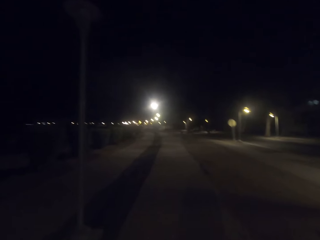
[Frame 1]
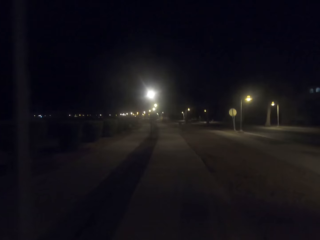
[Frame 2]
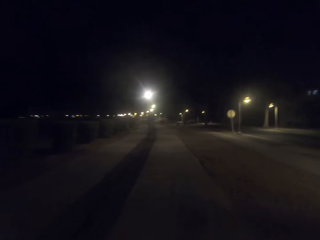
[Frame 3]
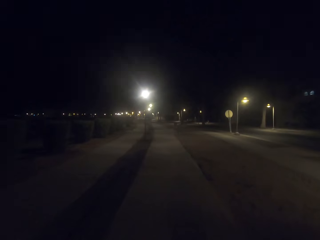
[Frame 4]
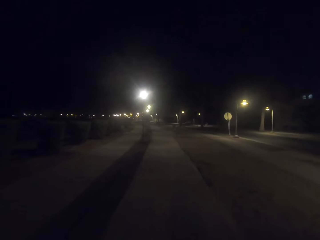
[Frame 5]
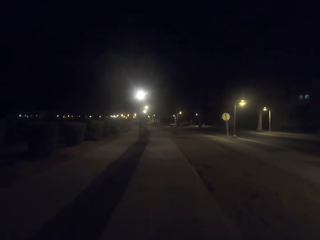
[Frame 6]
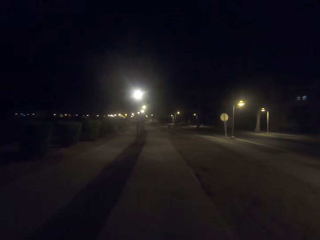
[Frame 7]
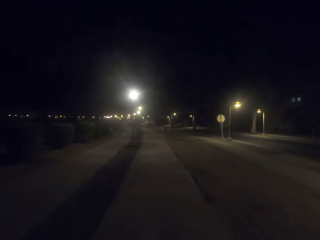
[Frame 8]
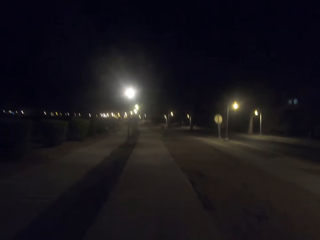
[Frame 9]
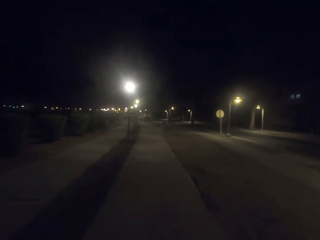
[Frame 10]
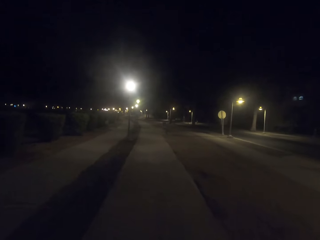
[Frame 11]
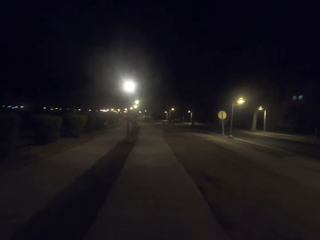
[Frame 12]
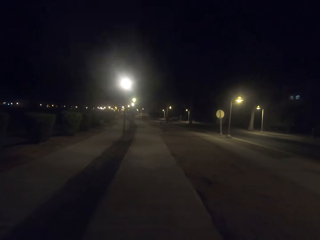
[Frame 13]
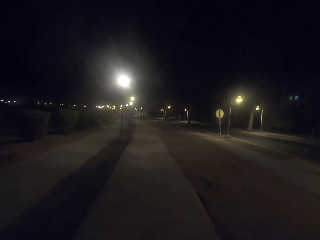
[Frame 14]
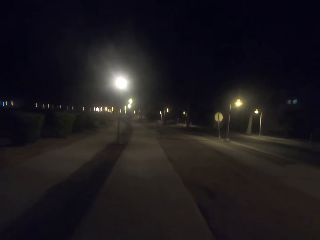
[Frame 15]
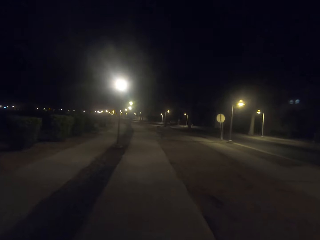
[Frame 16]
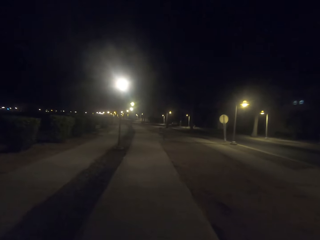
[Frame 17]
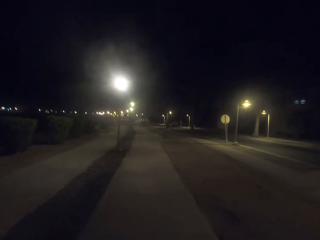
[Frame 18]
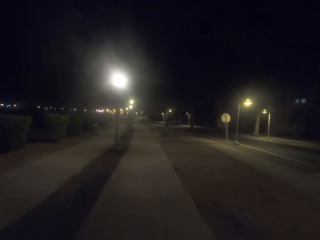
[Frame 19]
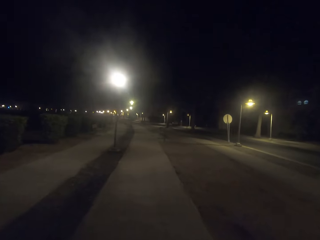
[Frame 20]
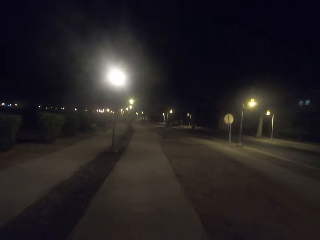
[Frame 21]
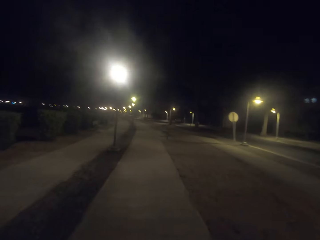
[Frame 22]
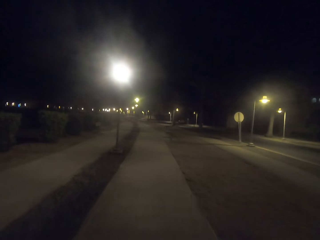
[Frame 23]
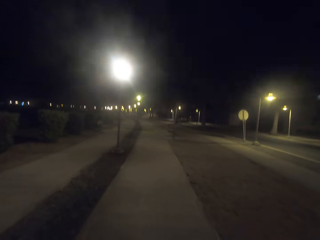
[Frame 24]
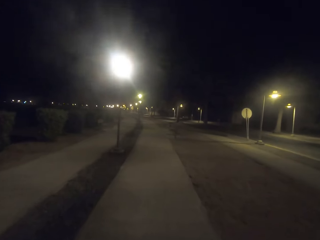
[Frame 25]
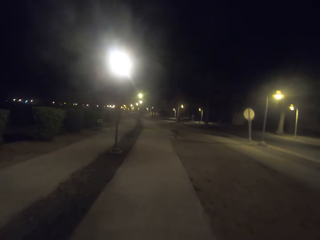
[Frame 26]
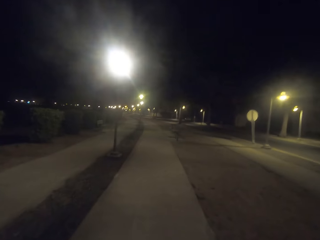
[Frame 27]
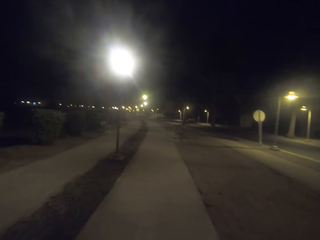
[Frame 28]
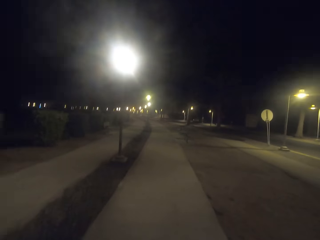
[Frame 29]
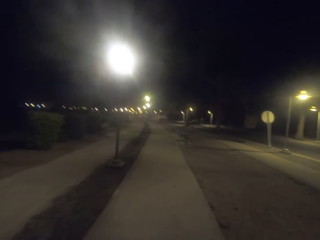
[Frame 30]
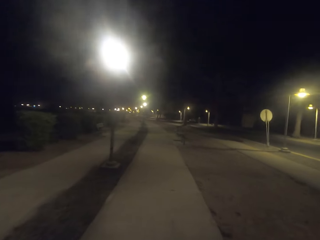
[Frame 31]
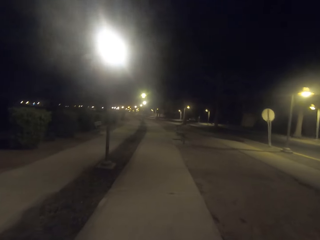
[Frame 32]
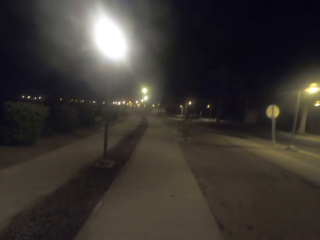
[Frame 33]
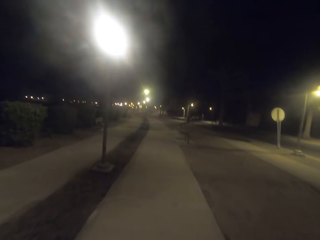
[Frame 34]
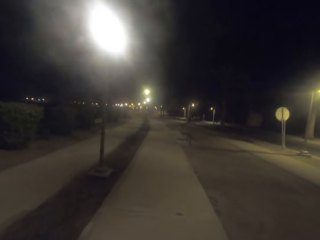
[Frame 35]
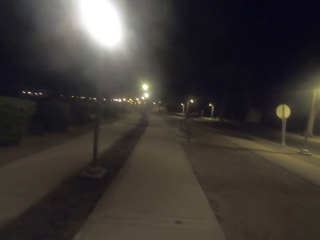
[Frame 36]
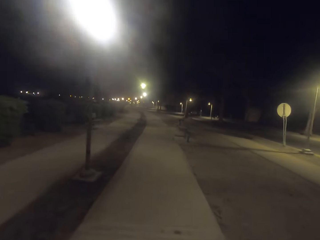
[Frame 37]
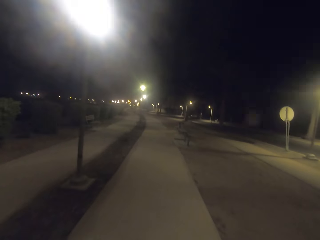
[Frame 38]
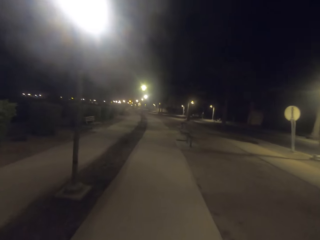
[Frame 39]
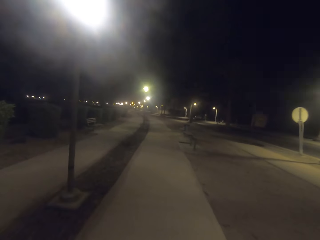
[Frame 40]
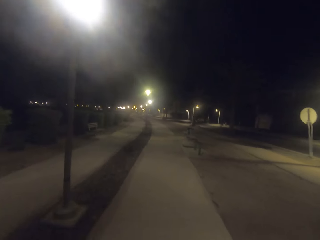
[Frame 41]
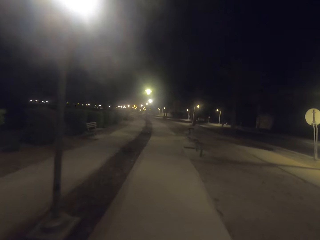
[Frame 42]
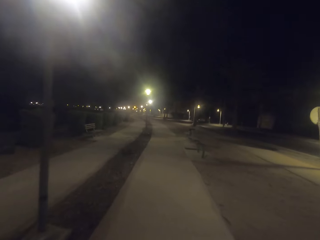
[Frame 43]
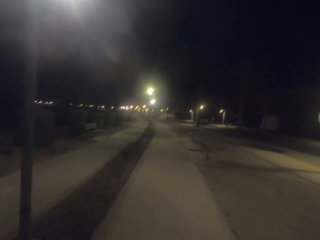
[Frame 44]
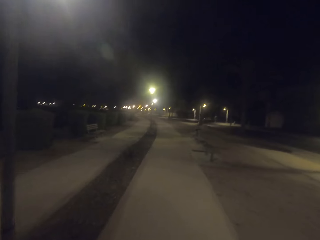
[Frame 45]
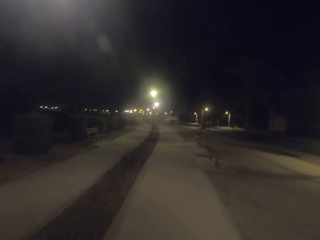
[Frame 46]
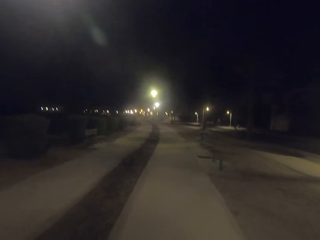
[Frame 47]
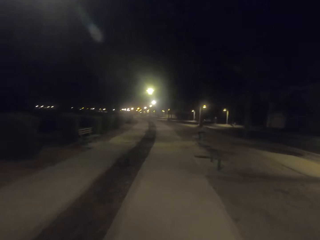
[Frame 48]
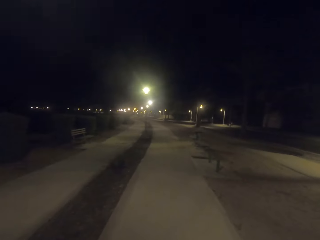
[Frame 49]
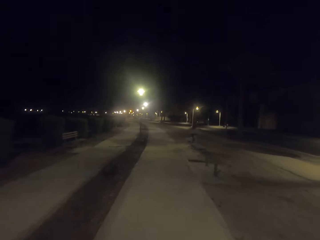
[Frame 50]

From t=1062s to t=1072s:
The camera wearer looks on the lights.

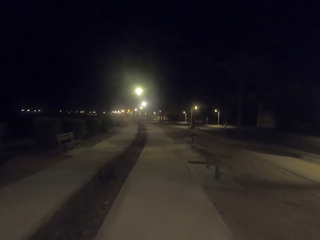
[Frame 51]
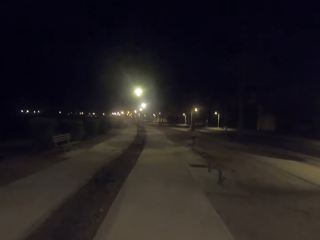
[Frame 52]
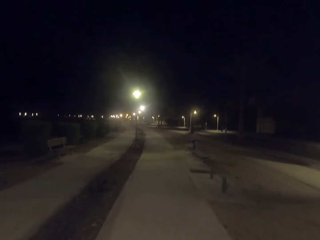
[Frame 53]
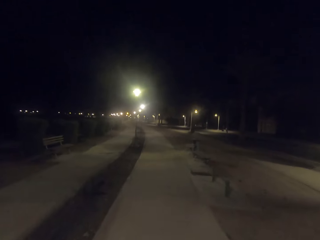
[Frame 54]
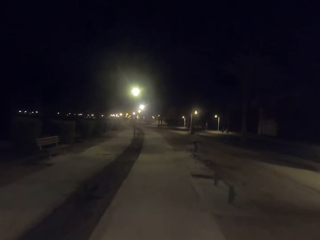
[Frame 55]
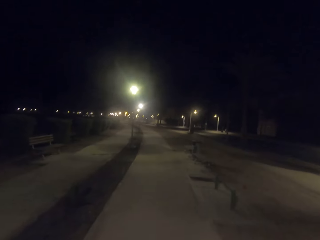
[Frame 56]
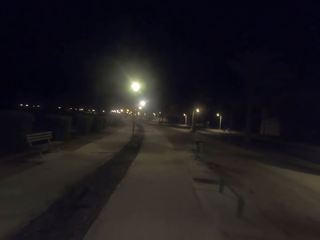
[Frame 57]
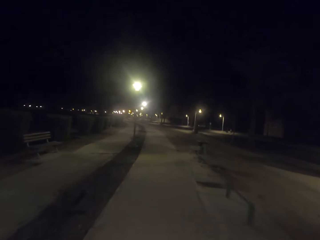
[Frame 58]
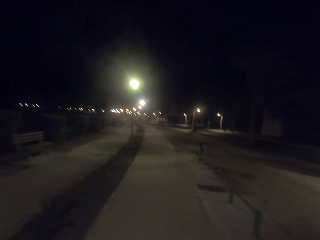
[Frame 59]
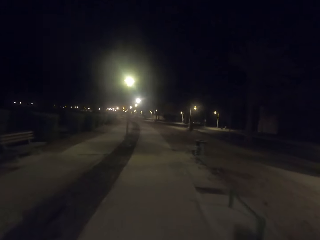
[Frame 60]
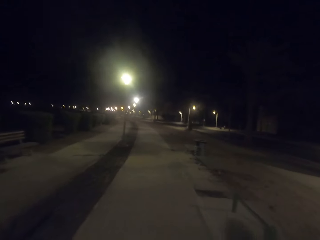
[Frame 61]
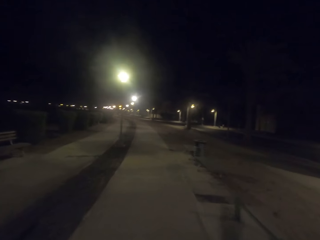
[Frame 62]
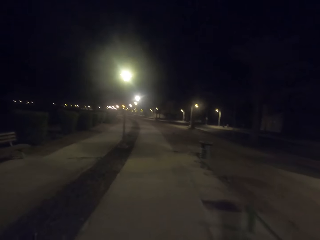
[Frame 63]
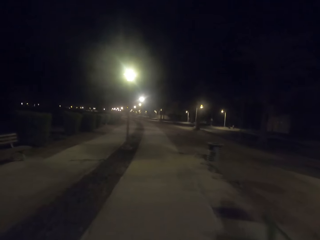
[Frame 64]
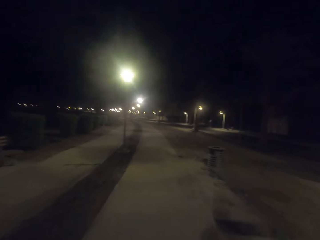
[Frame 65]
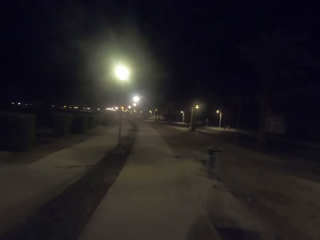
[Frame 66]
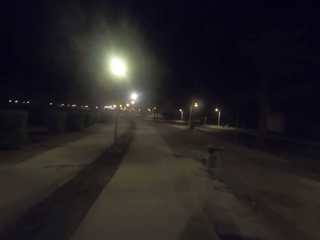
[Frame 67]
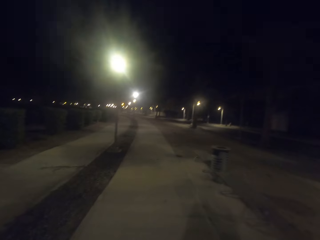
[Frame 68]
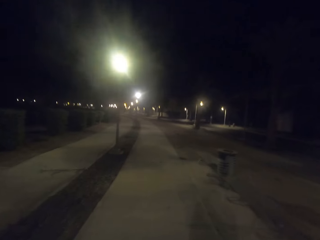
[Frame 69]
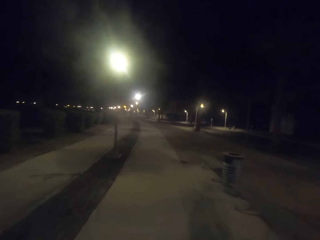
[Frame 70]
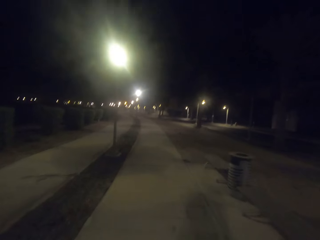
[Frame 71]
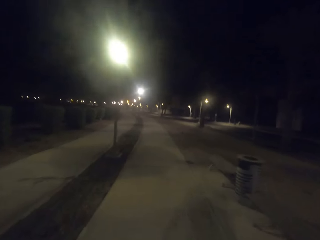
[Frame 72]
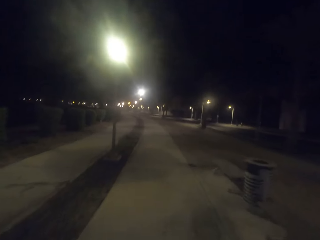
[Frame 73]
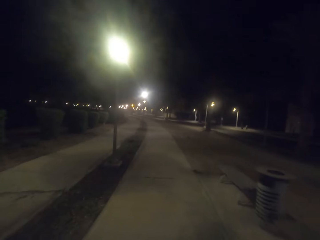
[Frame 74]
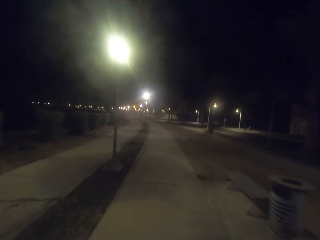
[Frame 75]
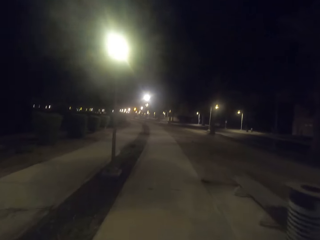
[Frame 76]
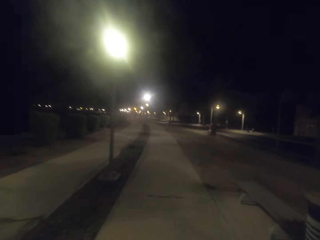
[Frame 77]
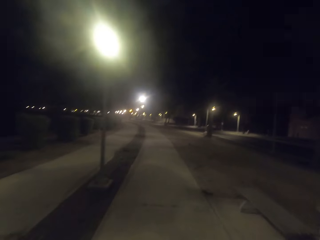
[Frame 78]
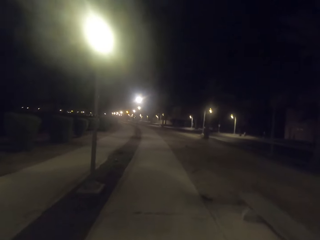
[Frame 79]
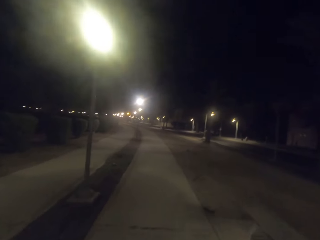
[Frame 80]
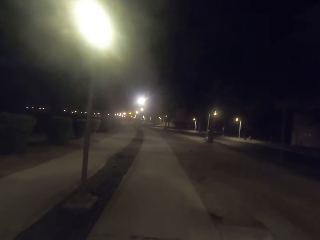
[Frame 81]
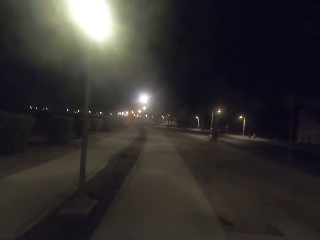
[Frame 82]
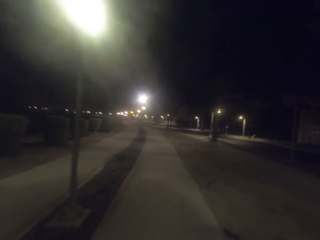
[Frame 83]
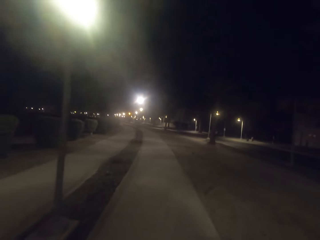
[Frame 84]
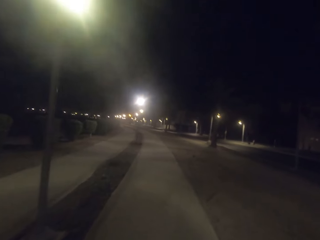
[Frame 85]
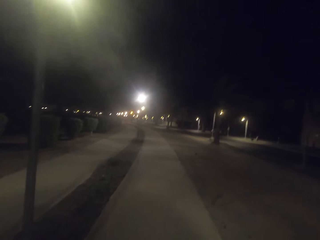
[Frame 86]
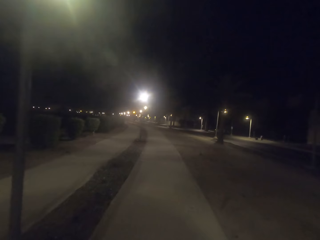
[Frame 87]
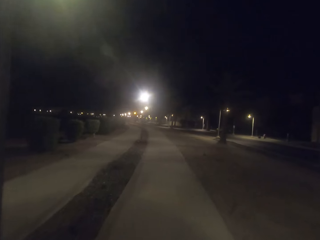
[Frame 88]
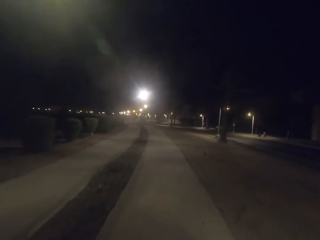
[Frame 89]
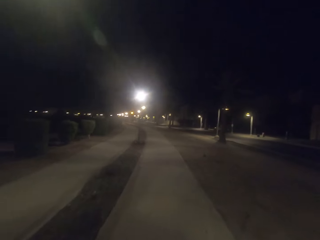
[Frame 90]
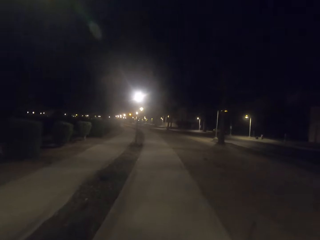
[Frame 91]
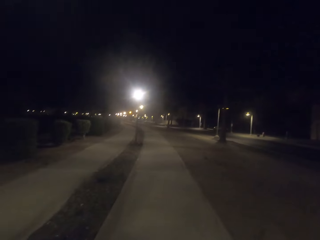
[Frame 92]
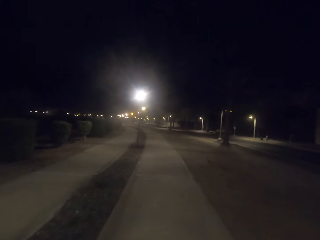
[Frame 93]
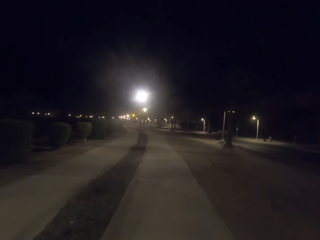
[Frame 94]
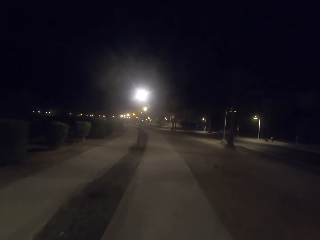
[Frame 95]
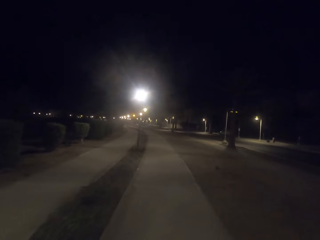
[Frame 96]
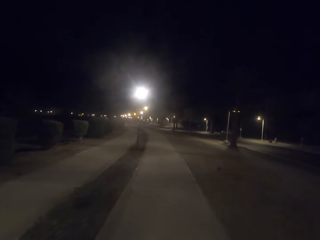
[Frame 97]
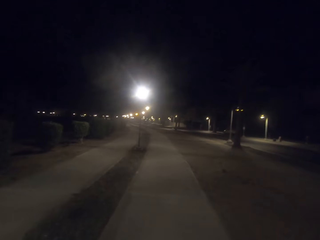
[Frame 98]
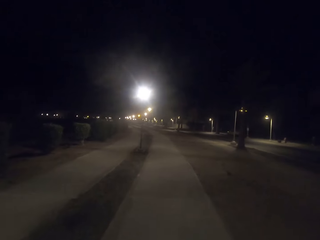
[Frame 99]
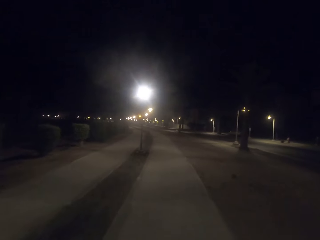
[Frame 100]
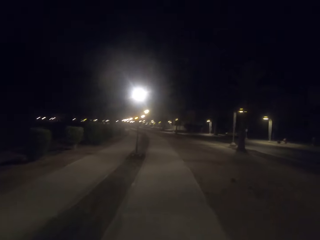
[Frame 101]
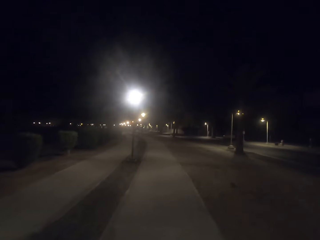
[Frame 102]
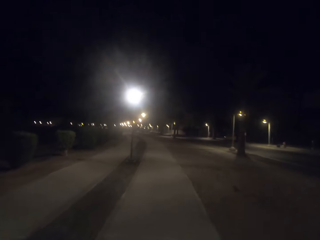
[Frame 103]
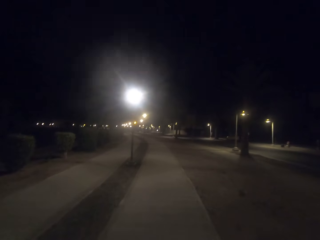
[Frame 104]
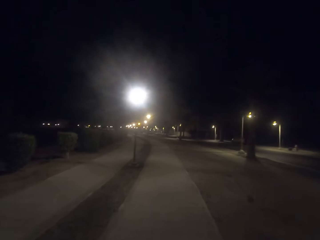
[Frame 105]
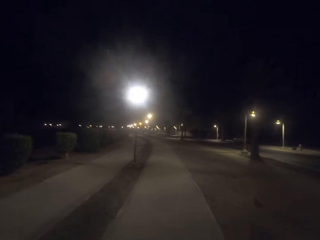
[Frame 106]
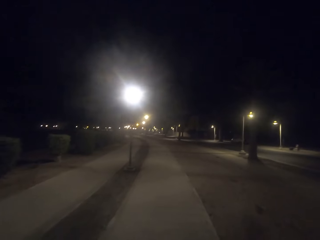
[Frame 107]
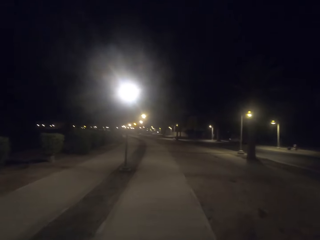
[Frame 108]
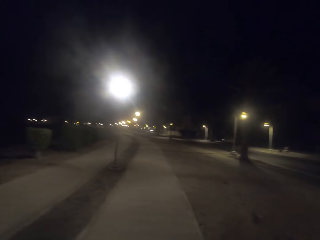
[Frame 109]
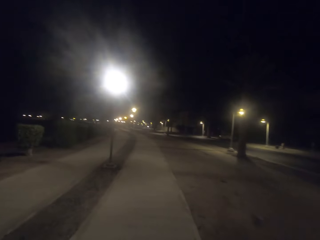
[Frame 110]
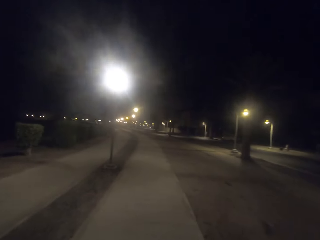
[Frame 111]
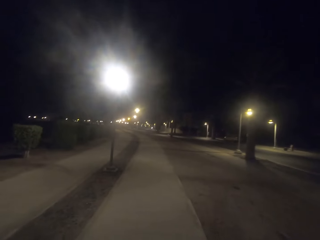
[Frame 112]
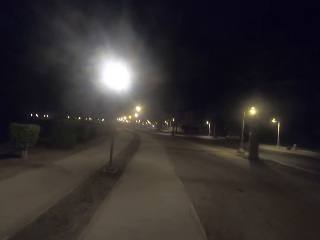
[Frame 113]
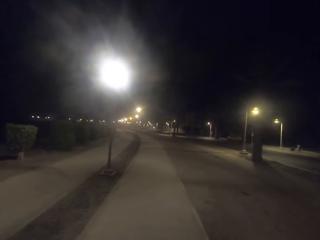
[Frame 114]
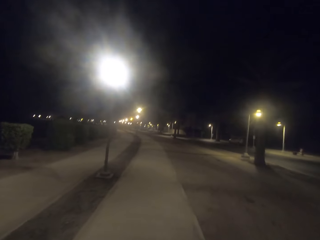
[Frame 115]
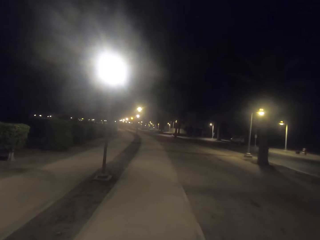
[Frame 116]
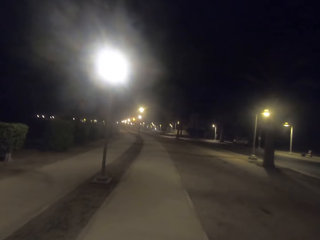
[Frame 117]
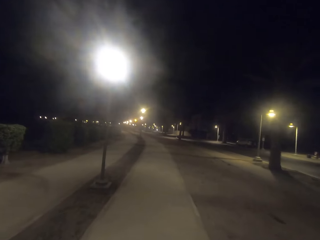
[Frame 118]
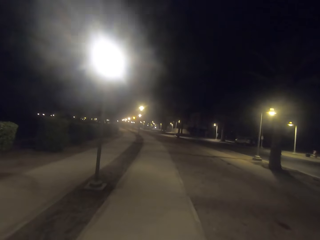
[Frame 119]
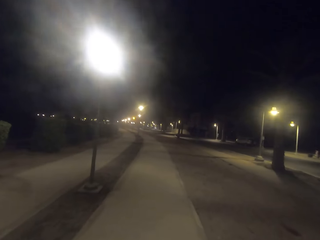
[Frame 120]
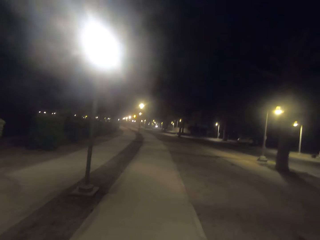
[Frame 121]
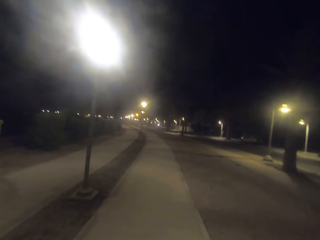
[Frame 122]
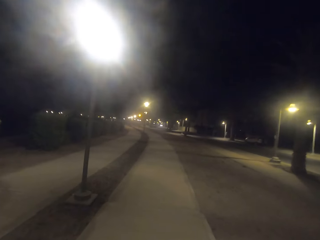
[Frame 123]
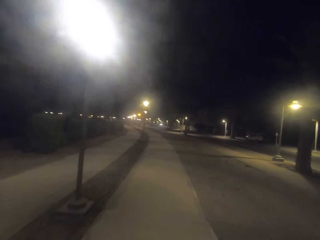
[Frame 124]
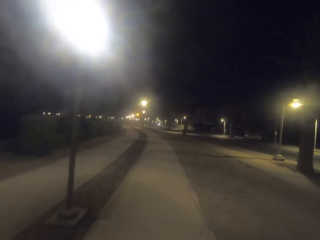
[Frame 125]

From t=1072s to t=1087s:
The camera wearer walks under the lights. They walk on the walkway.
